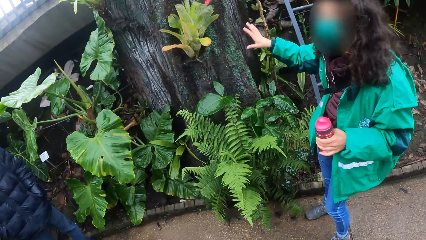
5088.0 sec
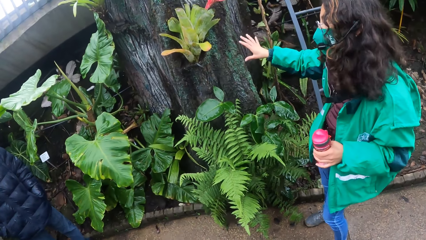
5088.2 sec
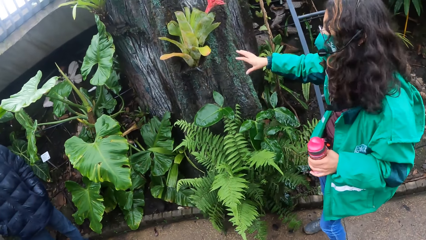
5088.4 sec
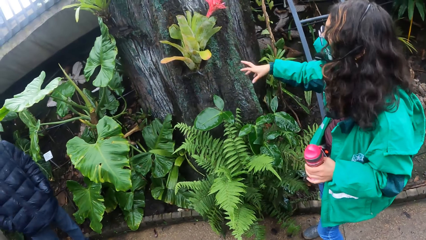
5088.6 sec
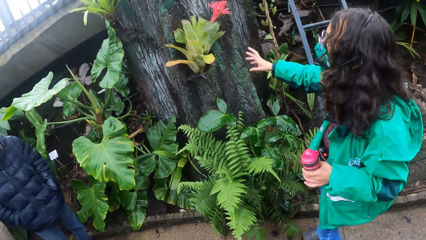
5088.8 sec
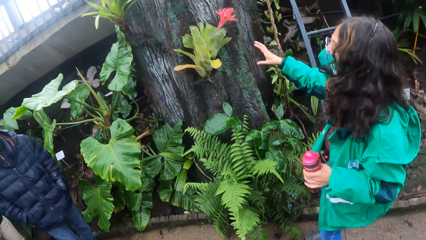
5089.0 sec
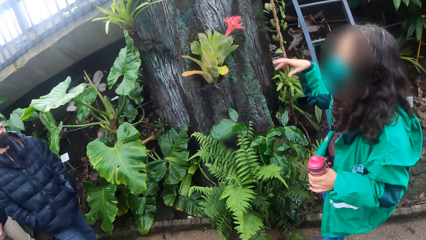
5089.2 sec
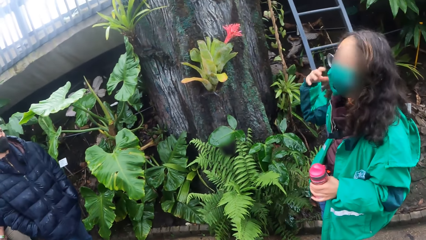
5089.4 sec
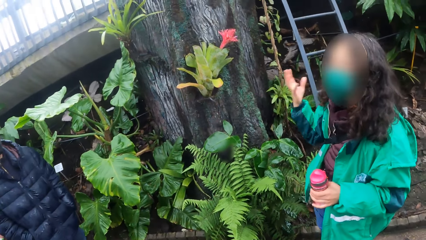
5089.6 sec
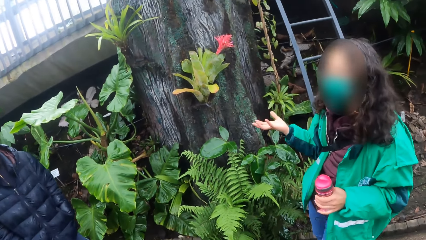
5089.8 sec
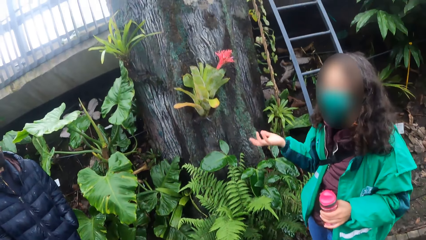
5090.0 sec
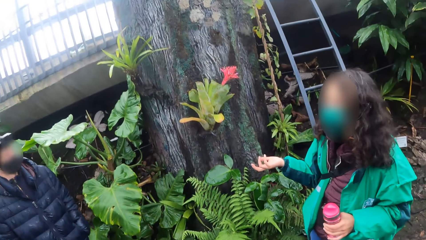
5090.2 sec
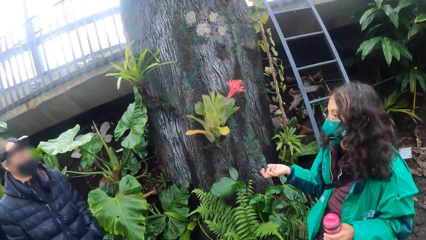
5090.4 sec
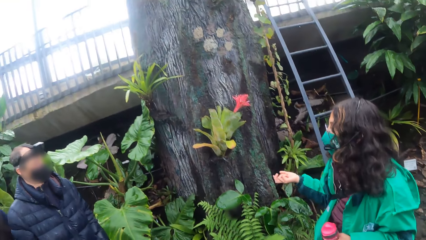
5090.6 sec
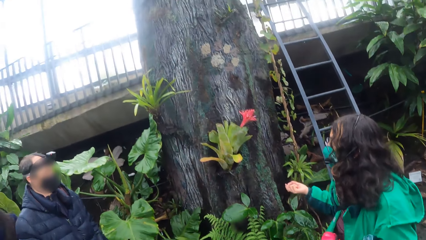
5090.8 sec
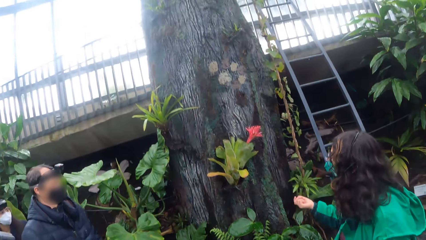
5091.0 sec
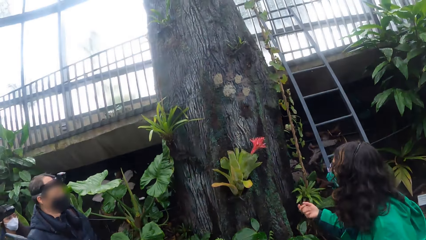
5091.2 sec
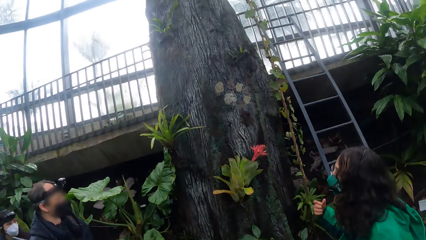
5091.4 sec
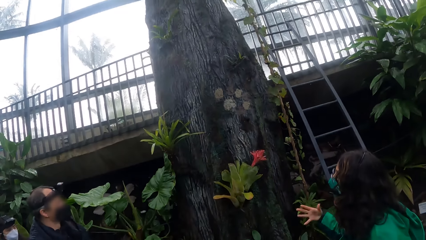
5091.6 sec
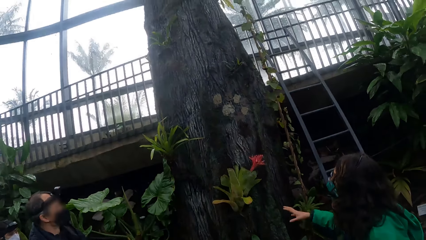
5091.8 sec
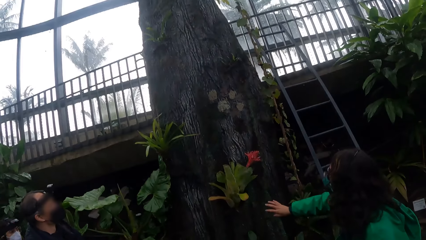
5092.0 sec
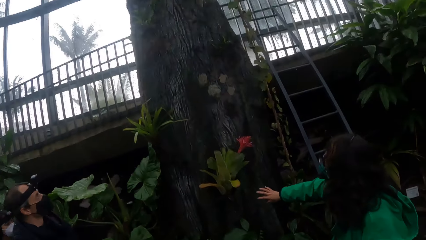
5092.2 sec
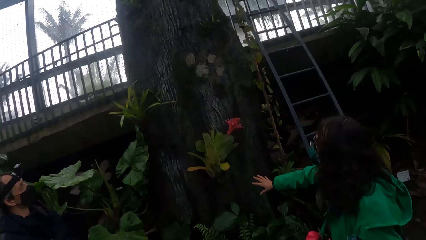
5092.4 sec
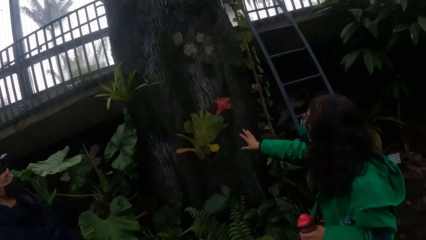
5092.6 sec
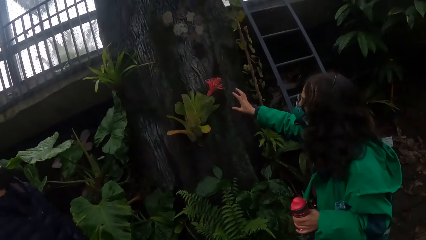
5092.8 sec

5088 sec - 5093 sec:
A woman explains something on the sidewalk.

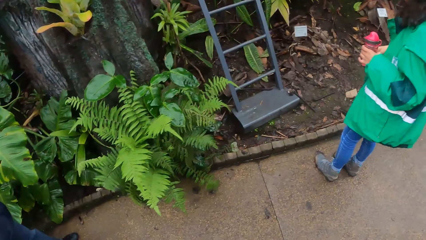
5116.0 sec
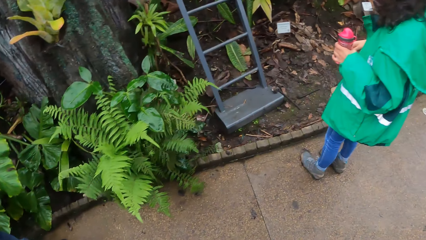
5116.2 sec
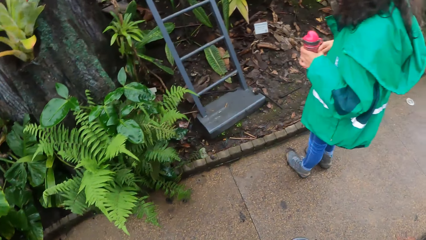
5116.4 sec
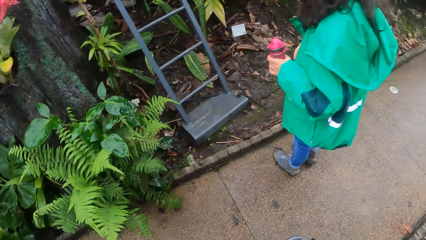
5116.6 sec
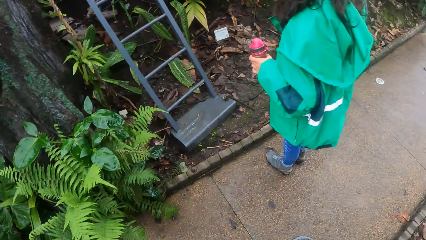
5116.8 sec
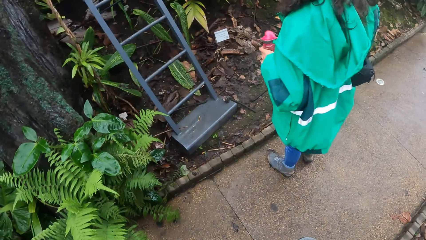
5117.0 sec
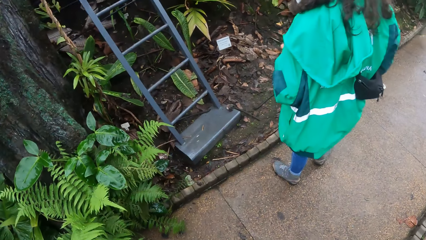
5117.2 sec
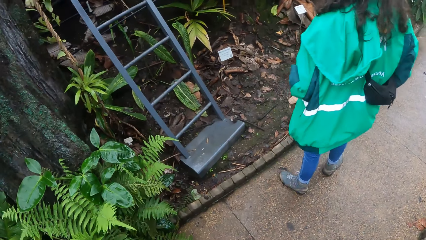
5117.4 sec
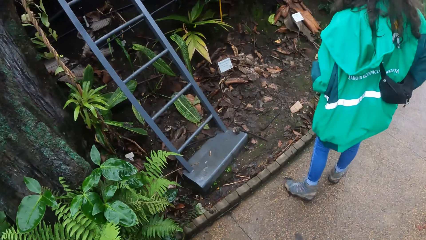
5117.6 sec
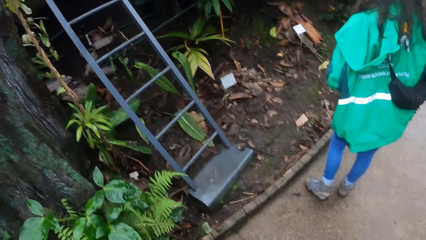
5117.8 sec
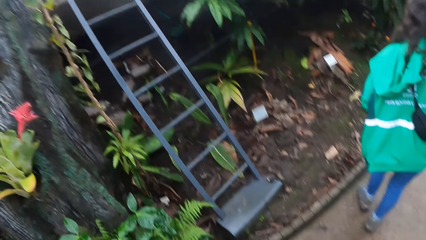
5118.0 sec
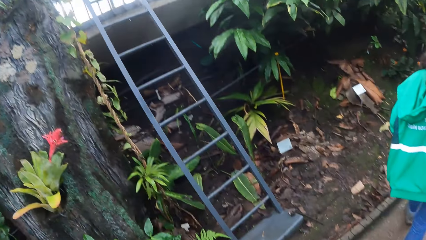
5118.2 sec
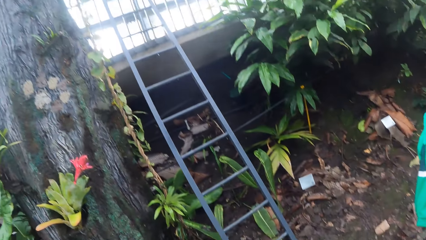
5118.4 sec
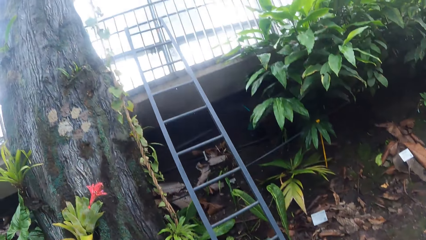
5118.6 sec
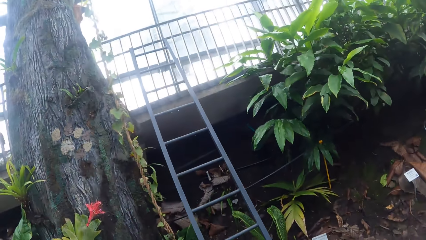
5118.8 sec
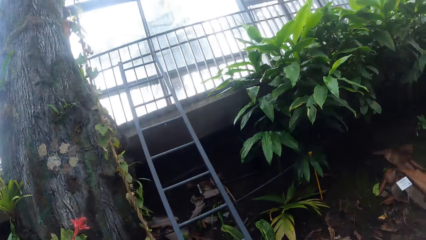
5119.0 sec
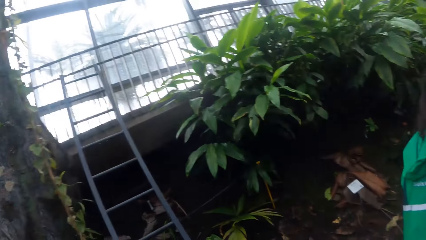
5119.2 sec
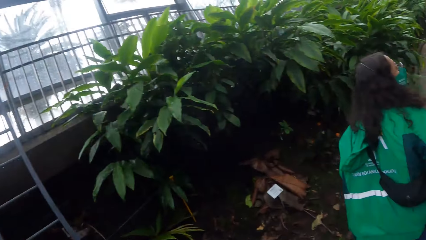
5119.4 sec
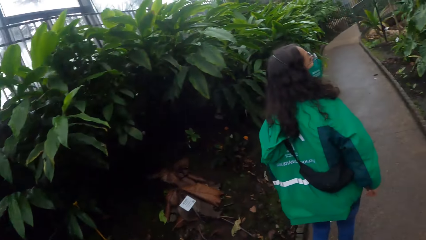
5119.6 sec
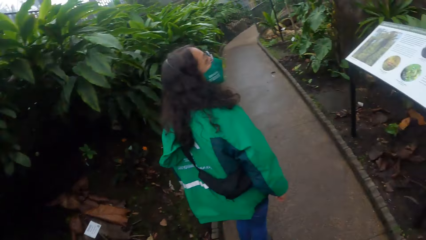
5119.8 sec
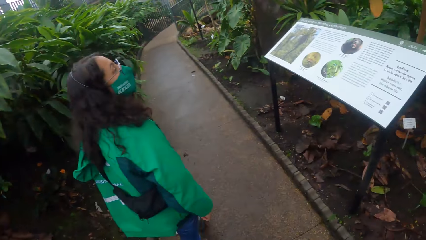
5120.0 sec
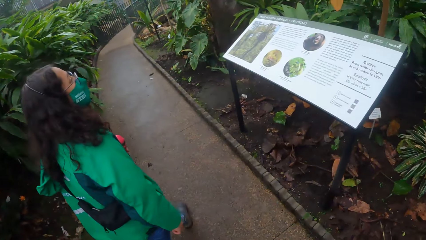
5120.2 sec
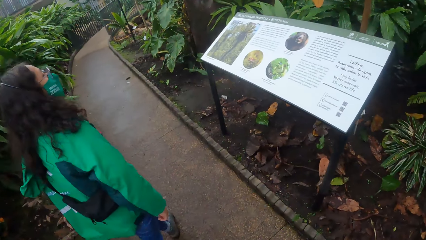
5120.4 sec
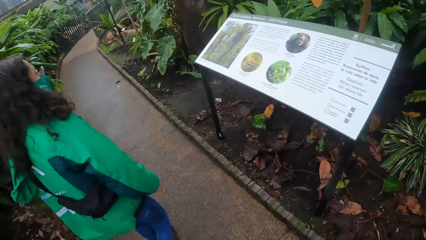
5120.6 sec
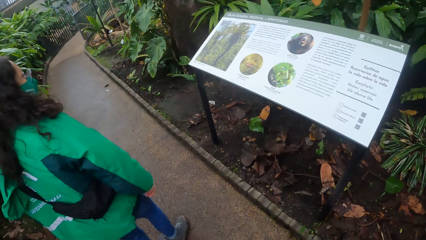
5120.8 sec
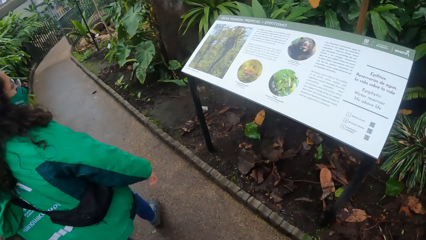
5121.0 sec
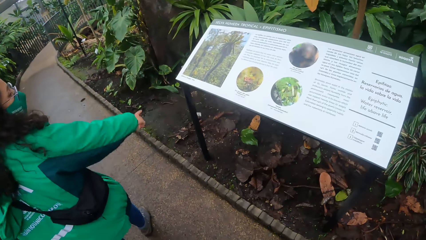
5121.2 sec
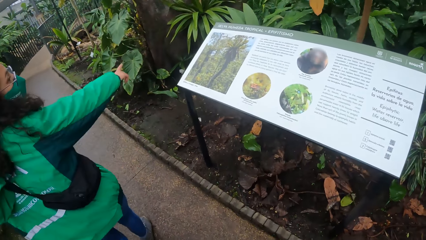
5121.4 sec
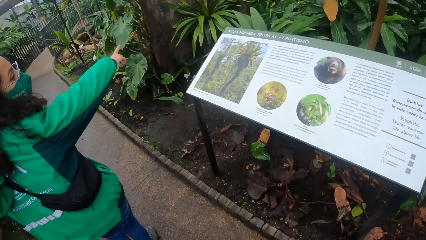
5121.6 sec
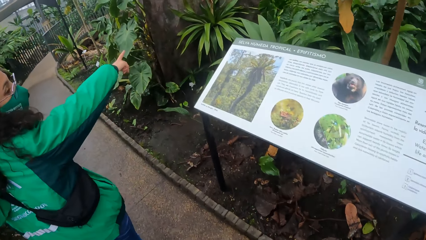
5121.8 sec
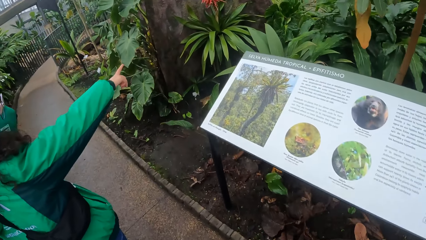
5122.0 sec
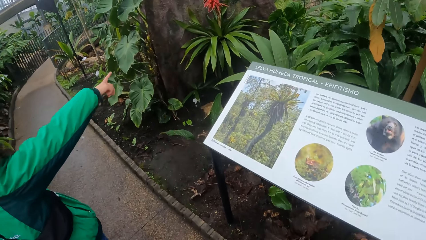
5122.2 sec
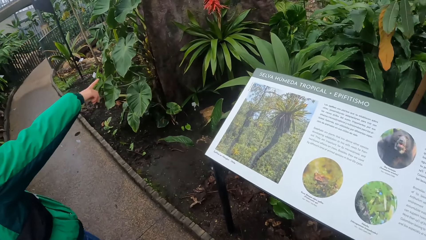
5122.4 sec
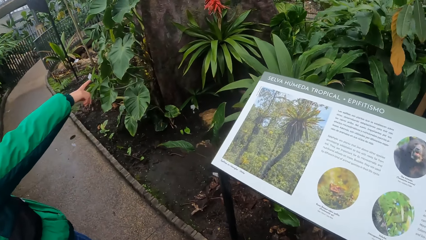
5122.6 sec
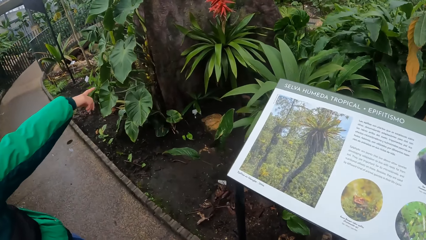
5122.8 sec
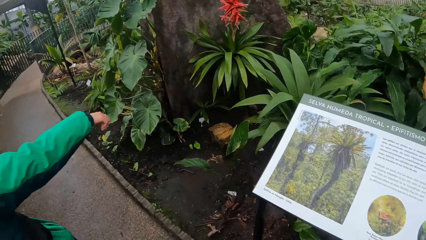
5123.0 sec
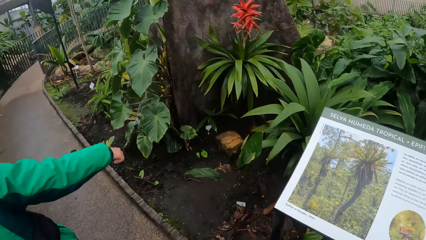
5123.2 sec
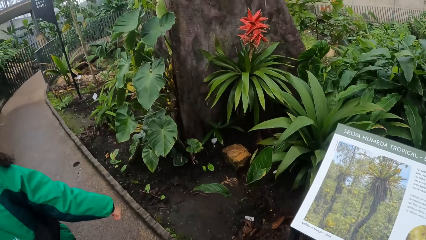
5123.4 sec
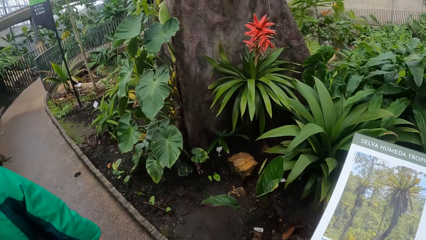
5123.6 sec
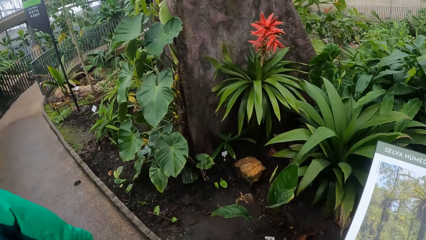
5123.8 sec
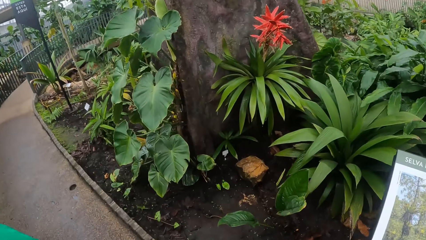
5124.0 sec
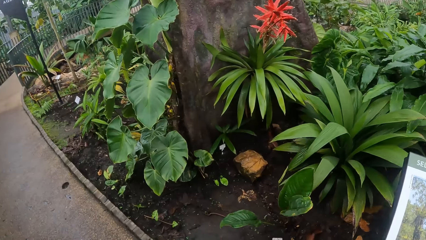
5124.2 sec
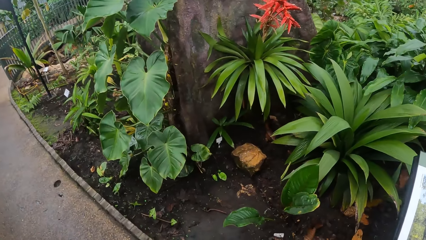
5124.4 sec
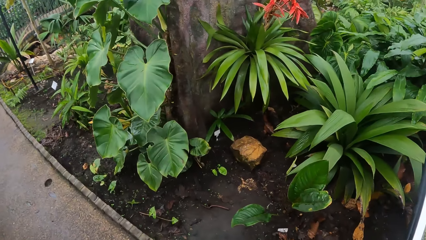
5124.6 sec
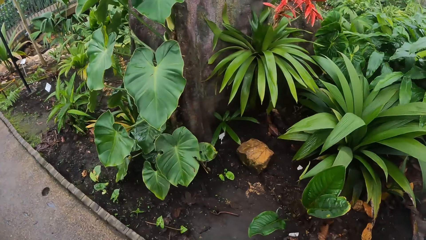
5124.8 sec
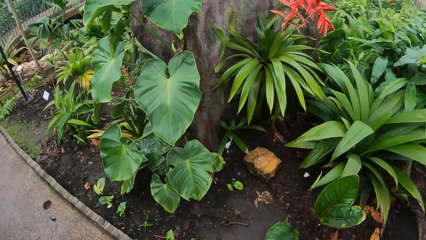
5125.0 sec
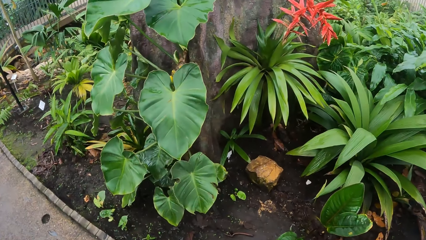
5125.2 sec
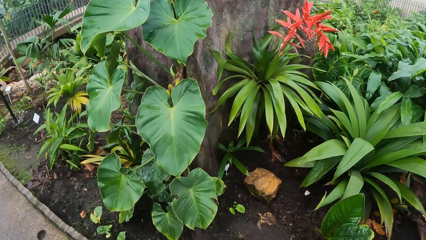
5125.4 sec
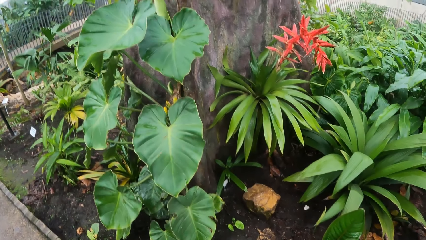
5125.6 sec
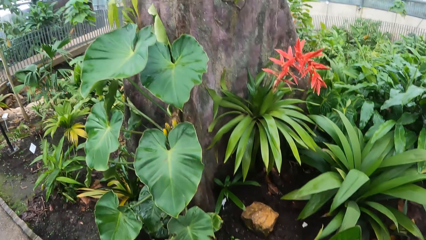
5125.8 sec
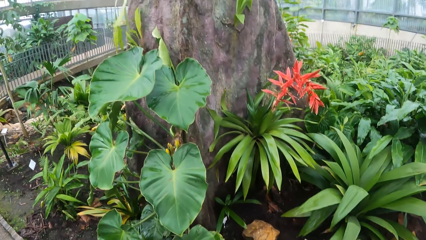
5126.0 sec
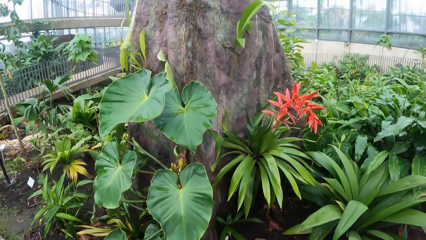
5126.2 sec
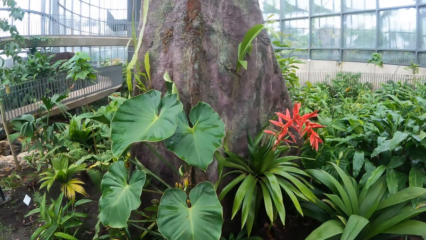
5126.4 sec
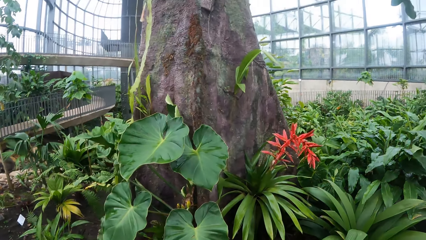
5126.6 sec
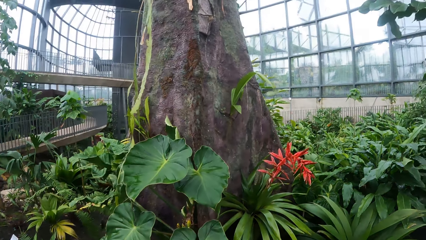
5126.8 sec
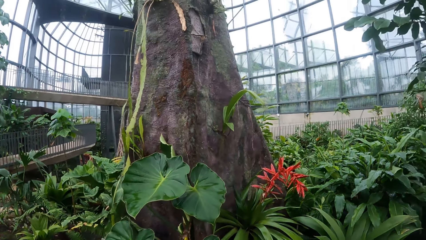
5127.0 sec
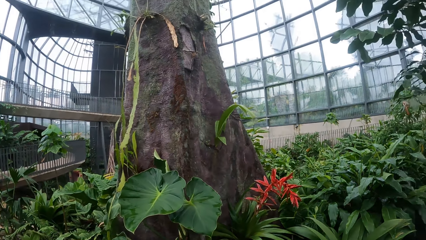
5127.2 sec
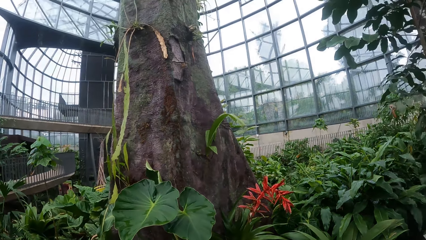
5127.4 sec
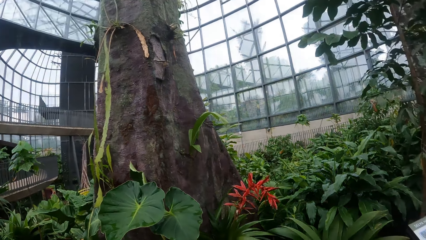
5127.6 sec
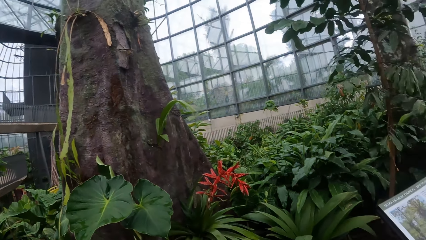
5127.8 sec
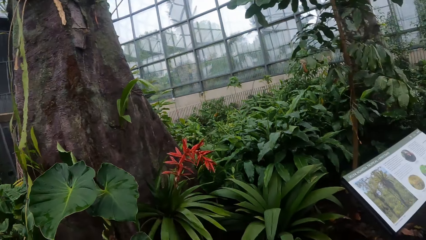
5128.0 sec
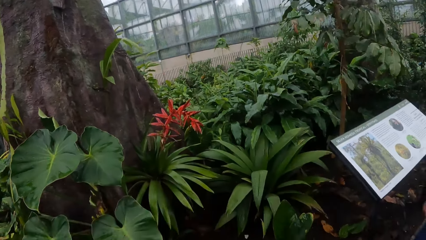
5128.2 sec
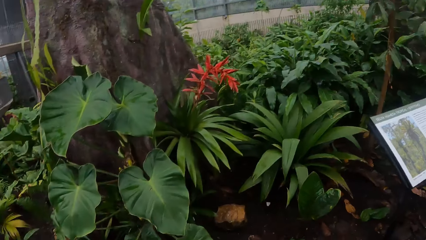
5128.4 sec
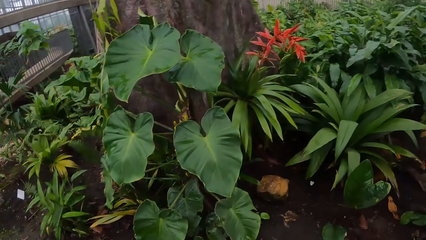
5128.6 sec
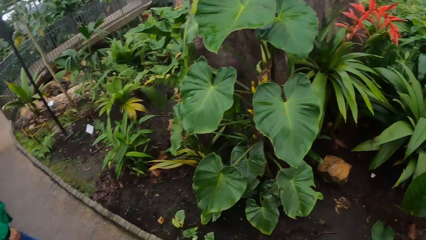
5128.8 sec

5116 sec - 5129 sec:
A woman walks on the sidewalk. The camera wearer walks on the floor. The woman points at a tree with her right hand. The camera wearer walks on the floor. The woman walks on the sidewalk. The camera wearer looks at the tree. They stand on the floor.
